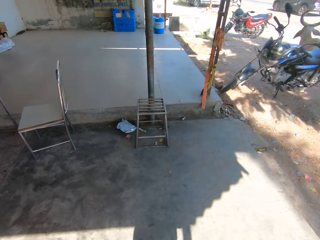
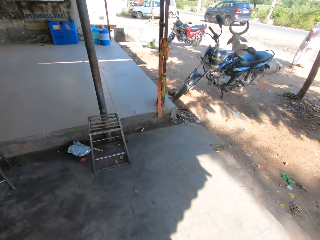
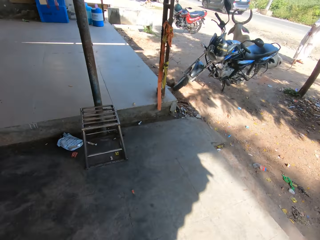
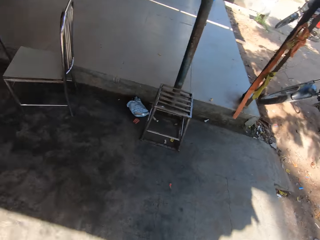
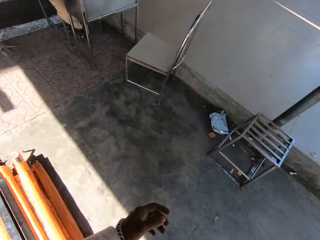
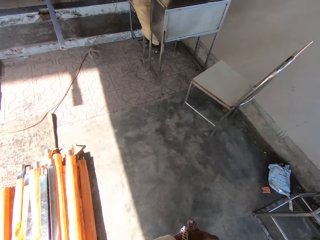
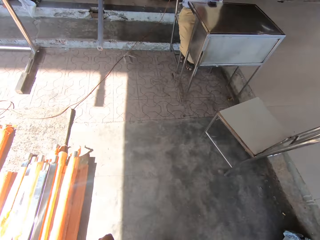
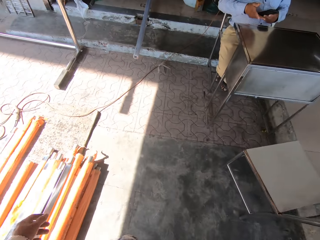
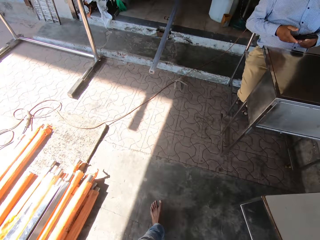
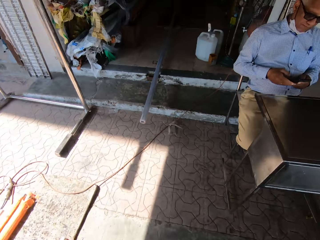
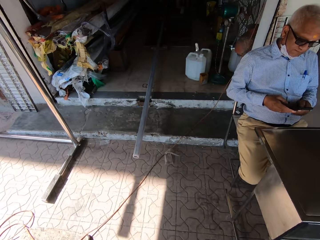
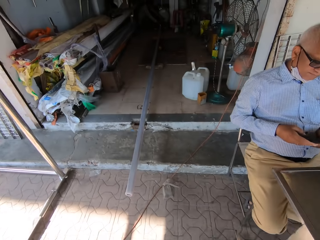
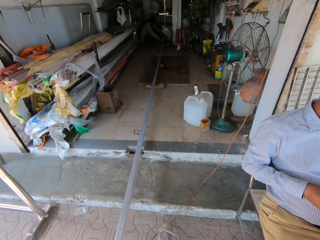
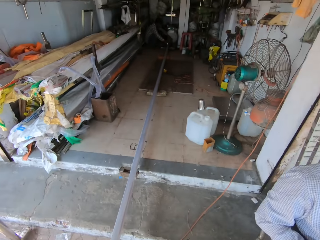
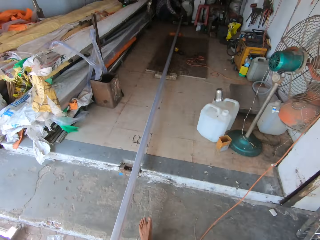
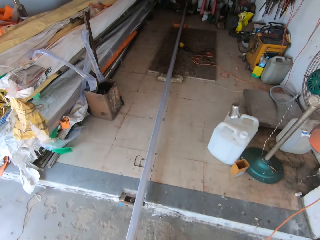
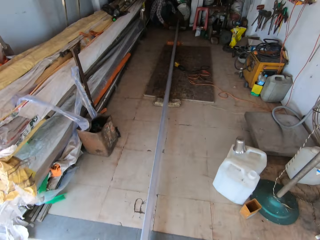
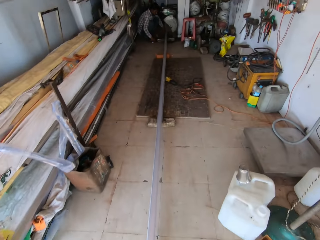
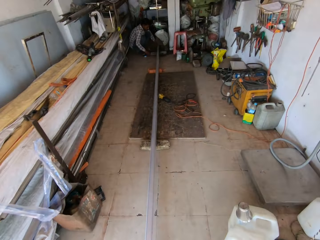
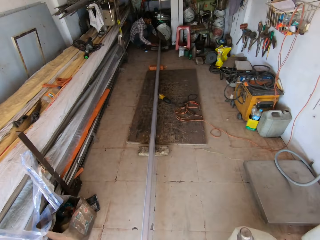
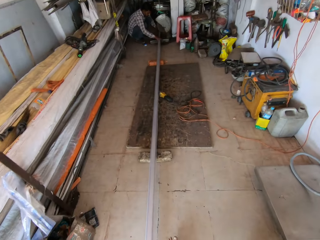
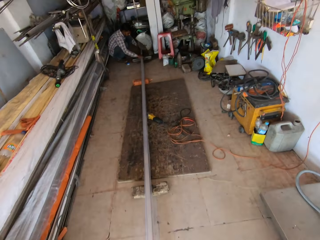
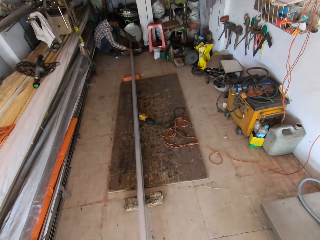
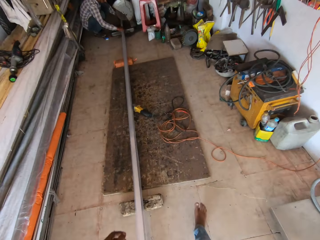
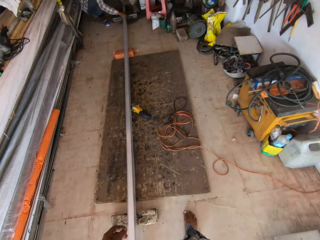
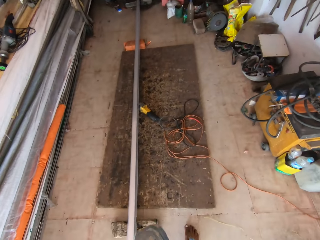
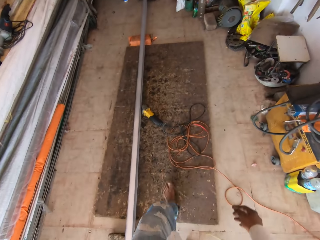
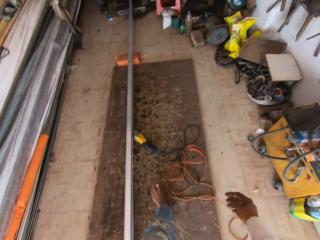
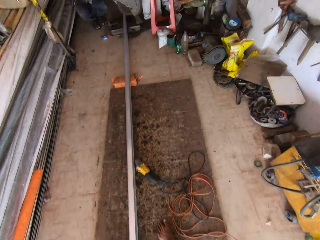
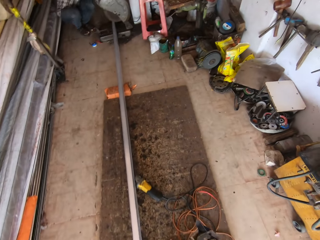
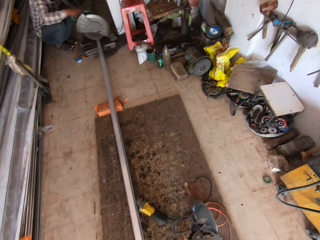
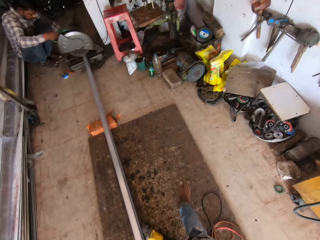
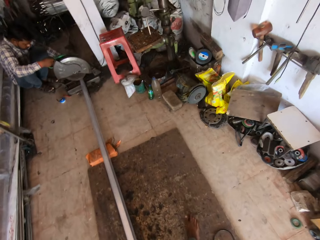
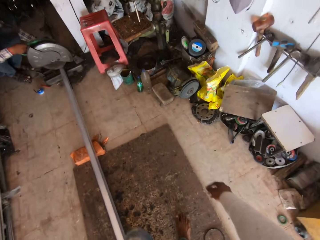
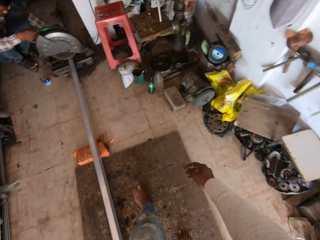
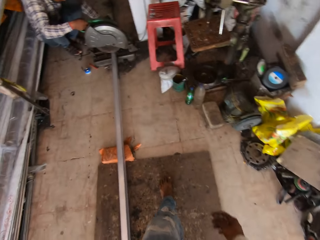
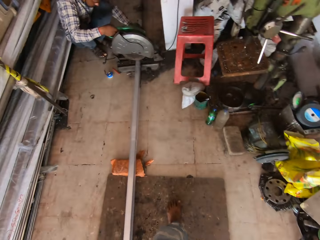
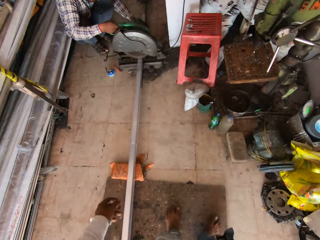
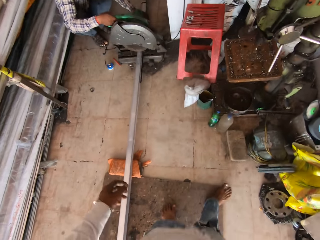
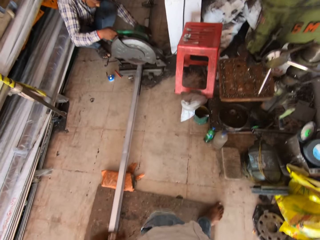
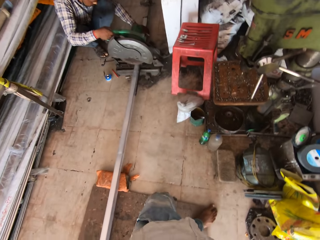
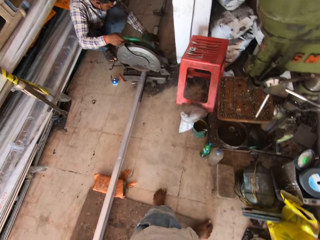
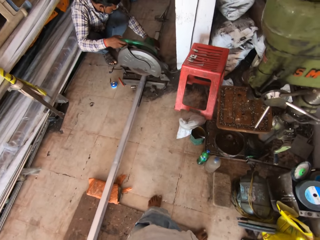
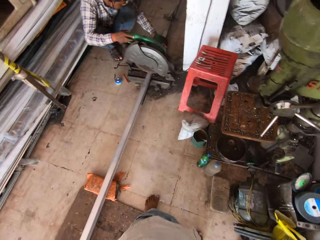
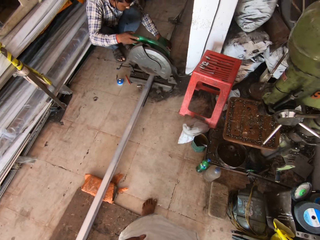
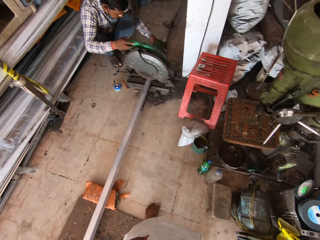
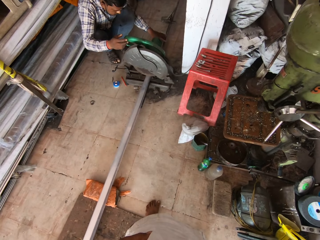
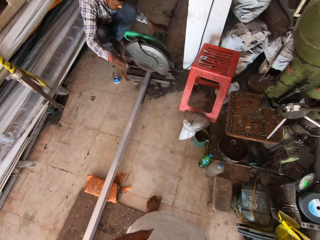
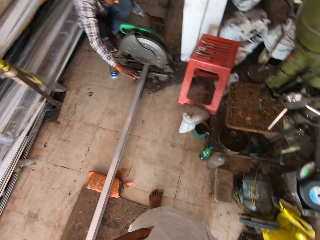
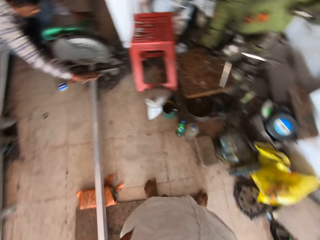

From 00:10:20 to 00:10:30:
The camera wearer walks around the room. A man touches a mild steel box with his right hand.

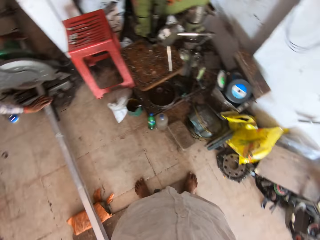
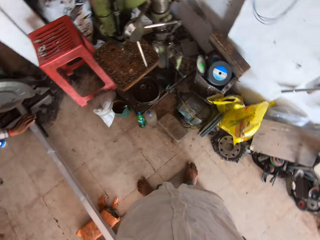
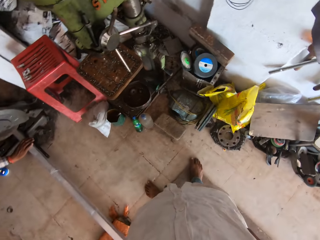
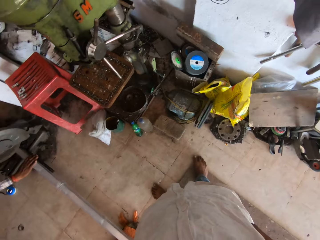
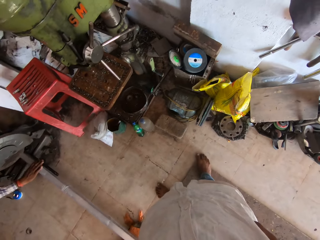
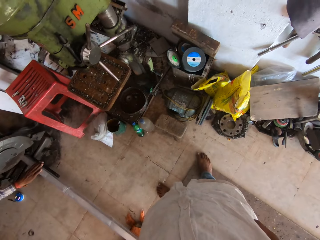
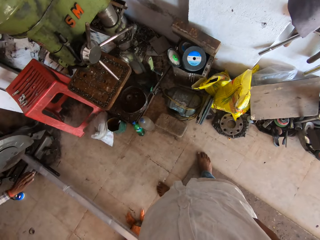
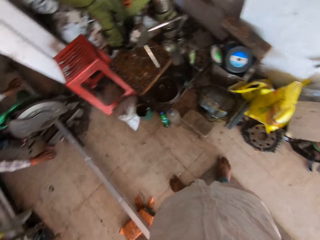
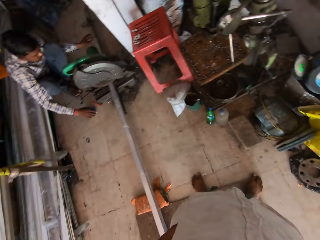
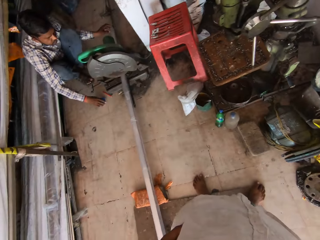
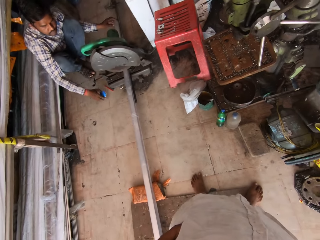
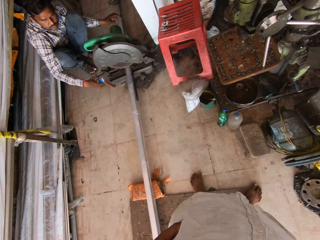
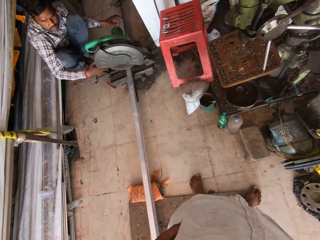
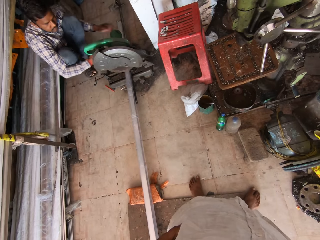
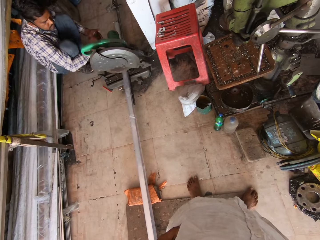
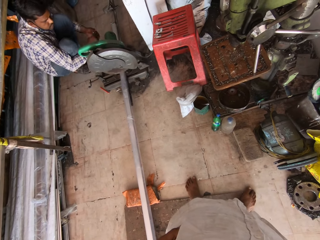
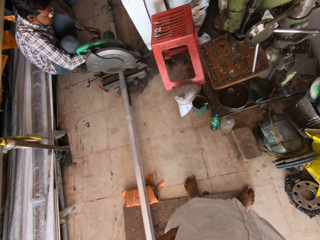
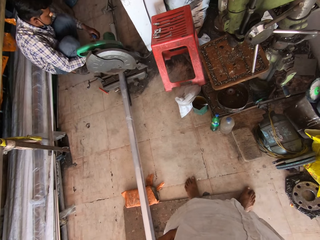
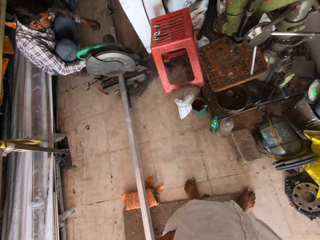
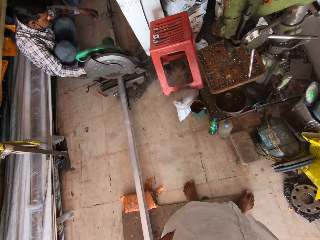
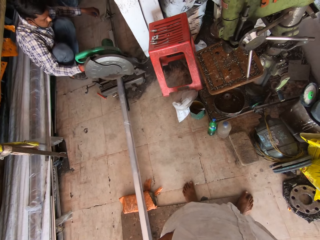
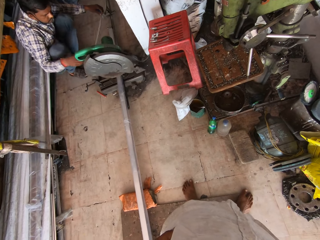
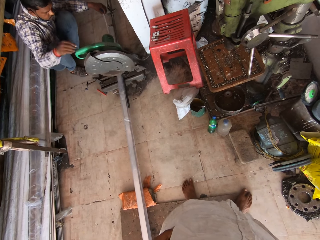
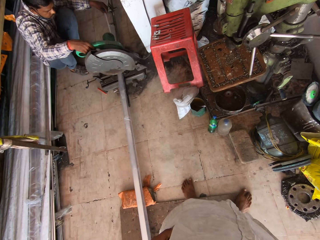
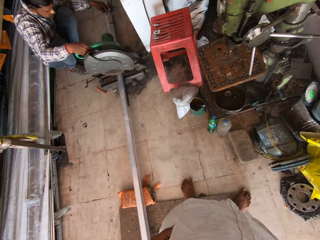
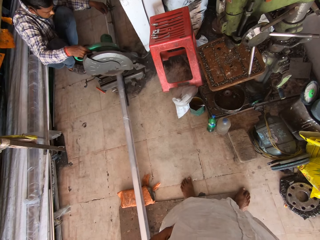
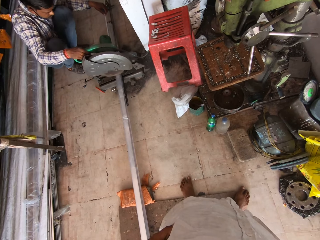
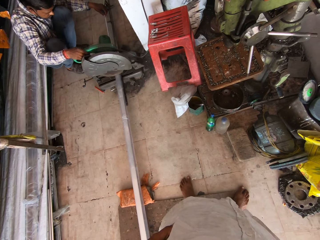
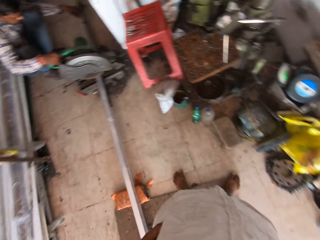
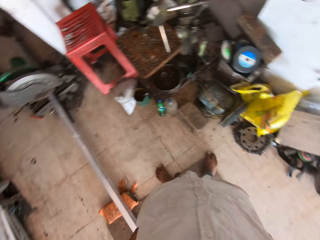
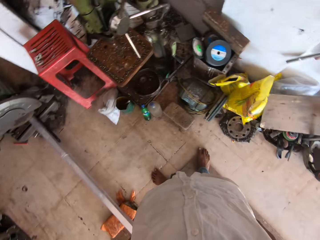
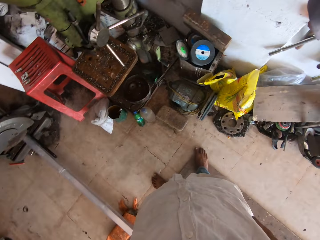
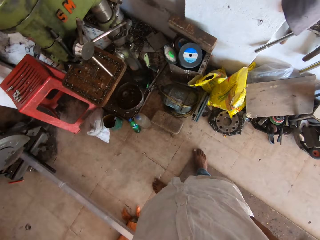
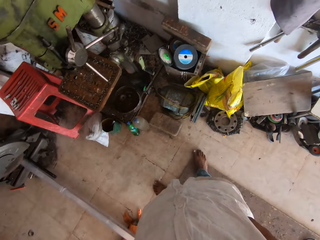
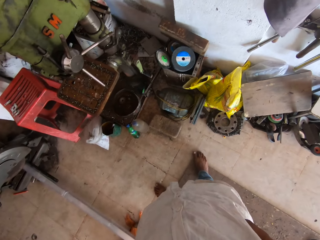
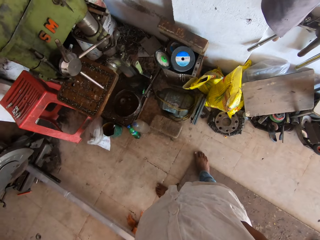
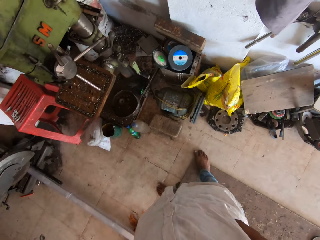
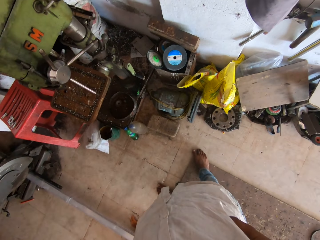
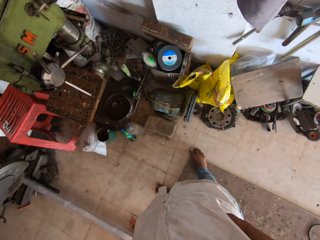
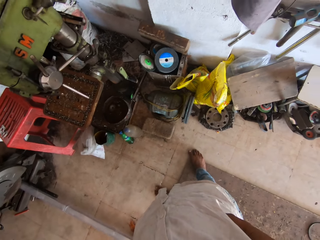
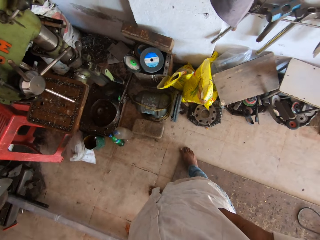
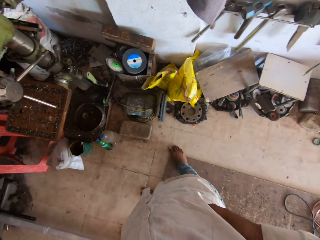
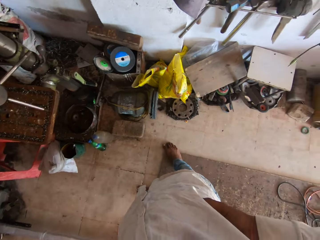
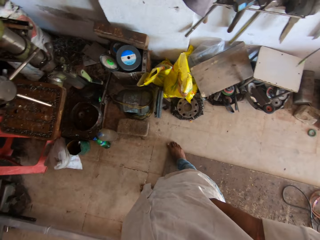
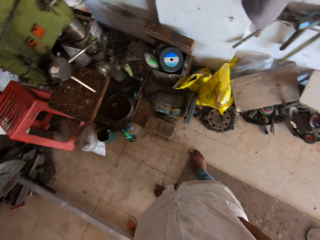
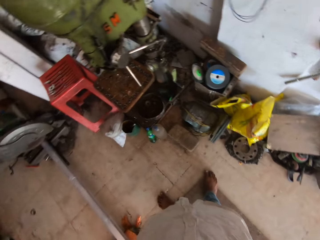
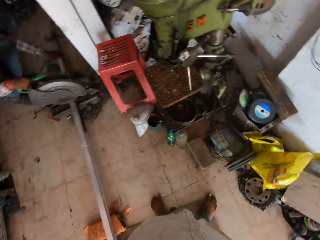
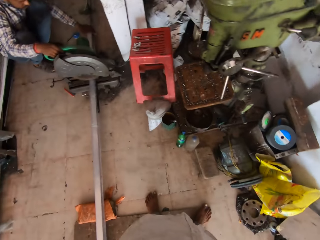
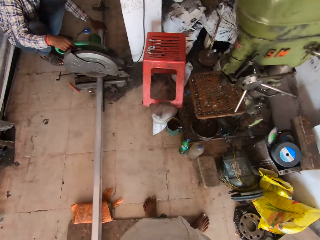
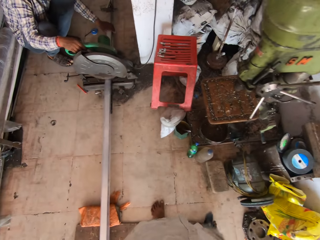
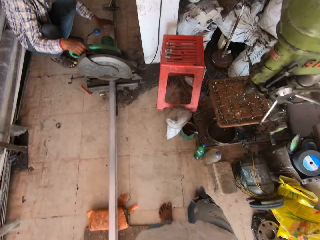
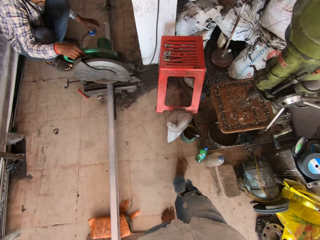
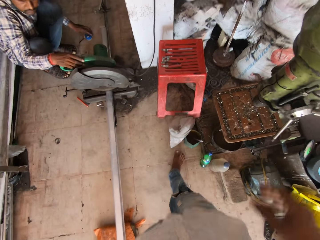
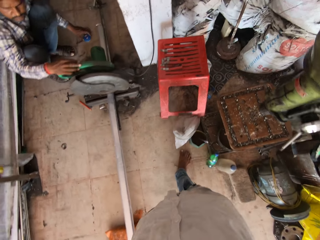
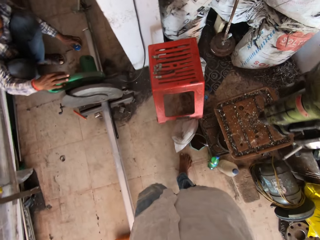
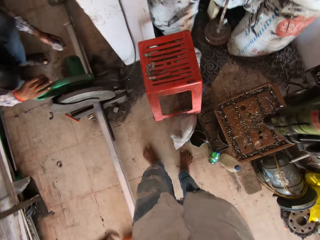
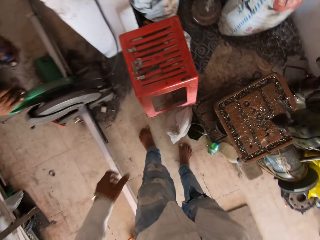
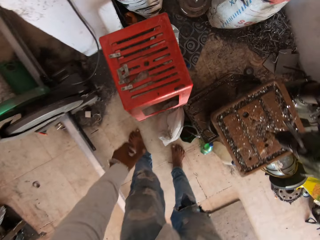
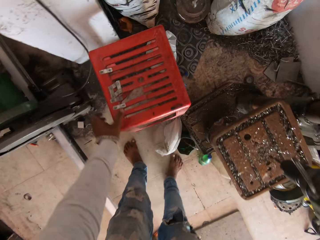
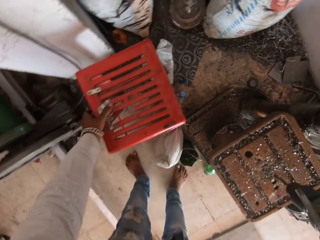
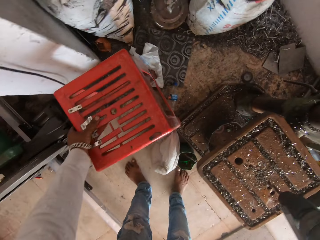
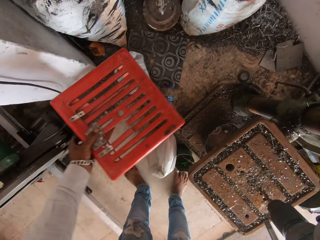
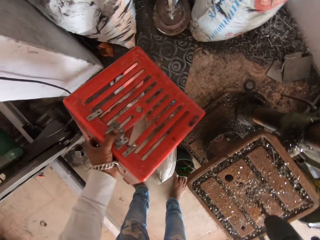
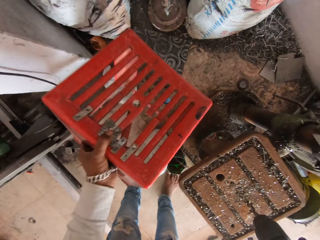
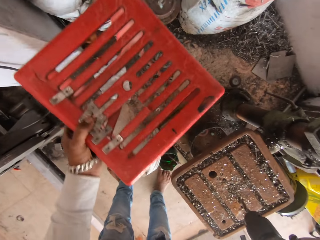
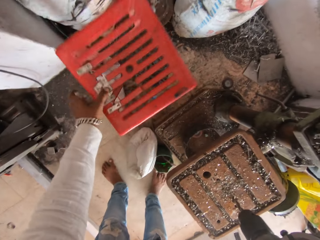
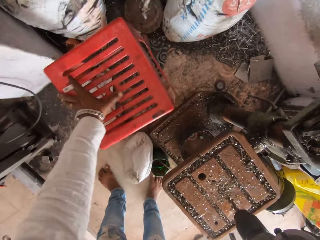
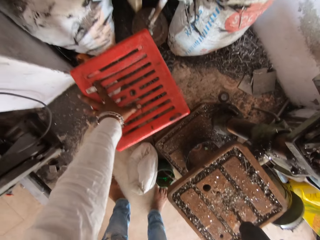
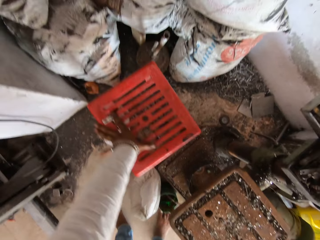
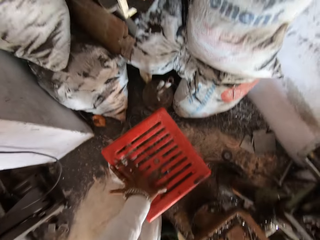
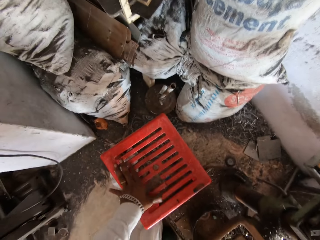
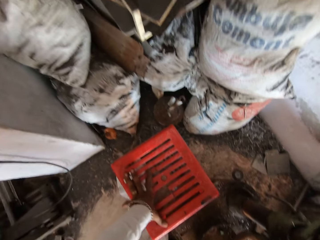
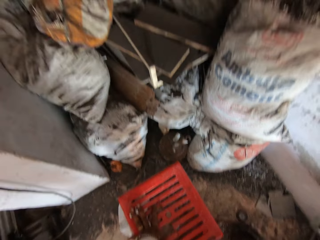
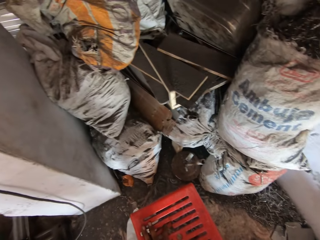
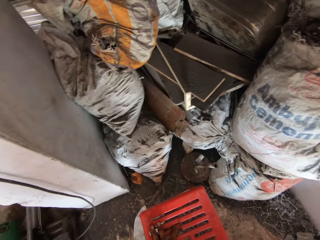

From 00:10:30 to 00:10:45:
The man picks up a measuring tape from the floor with his right hand, passes the measuring tape from his right hand to his left hand, and operates a metal cutoff grinder with his right hand. The camera wearer looks around the room. He moves a crate on the floor with his left hand. He holds a stool, lifts the stool, and puts the stool on the floor.
